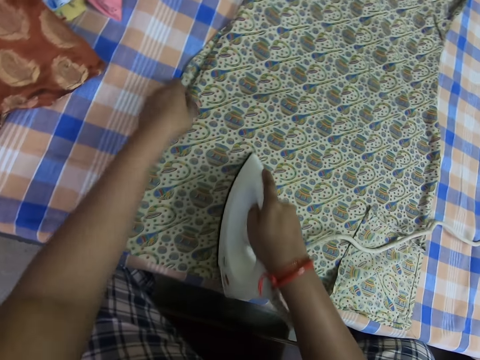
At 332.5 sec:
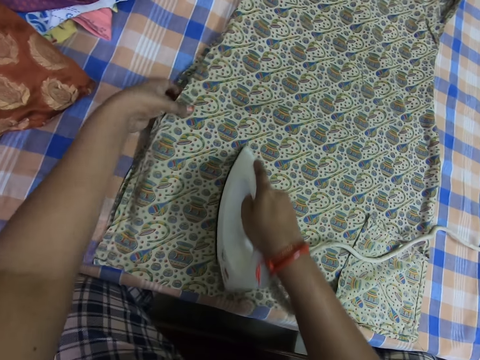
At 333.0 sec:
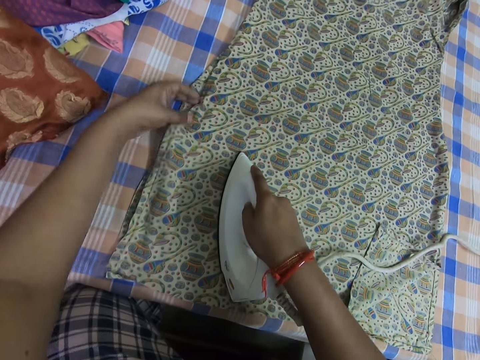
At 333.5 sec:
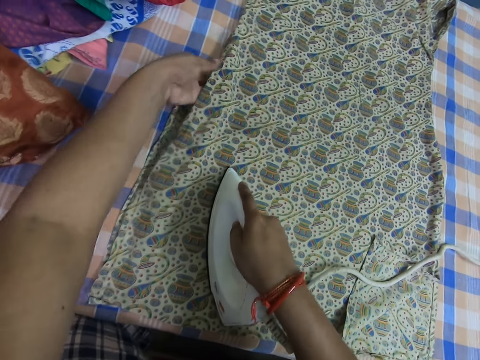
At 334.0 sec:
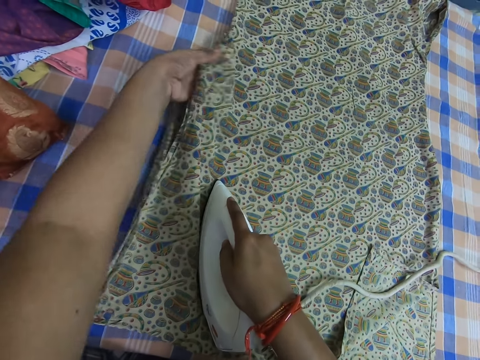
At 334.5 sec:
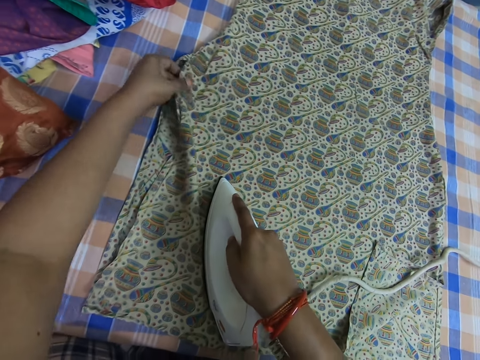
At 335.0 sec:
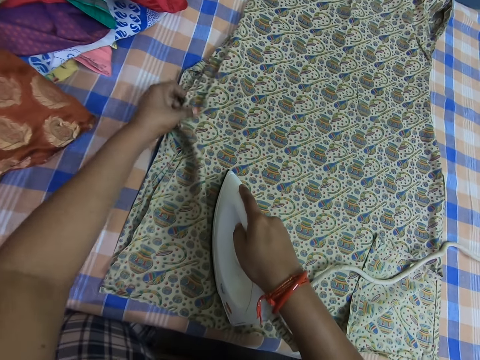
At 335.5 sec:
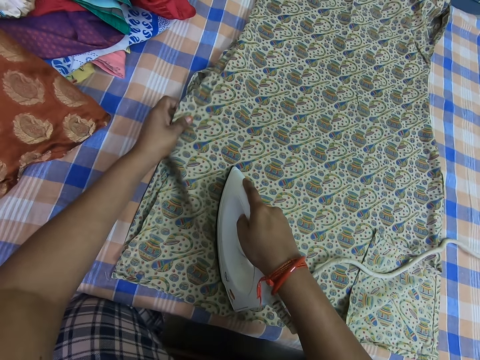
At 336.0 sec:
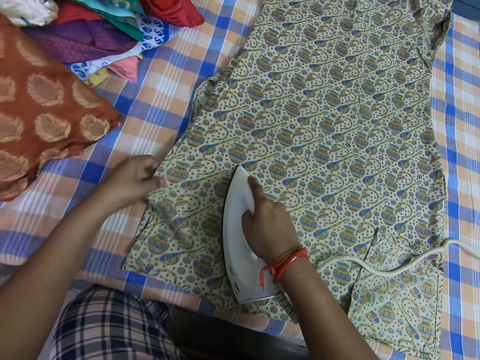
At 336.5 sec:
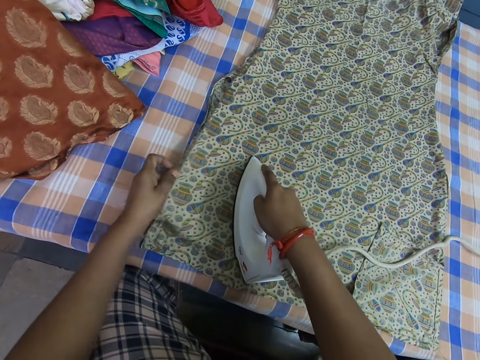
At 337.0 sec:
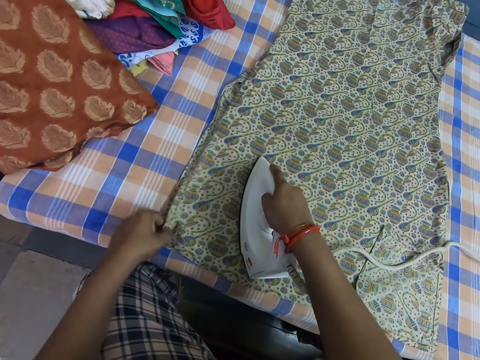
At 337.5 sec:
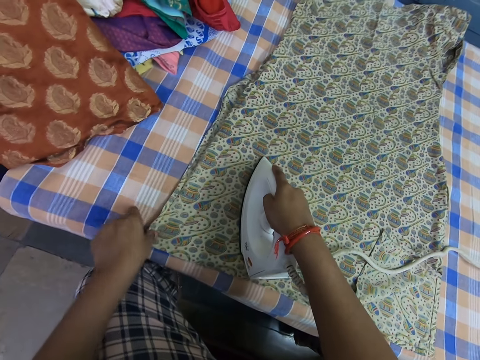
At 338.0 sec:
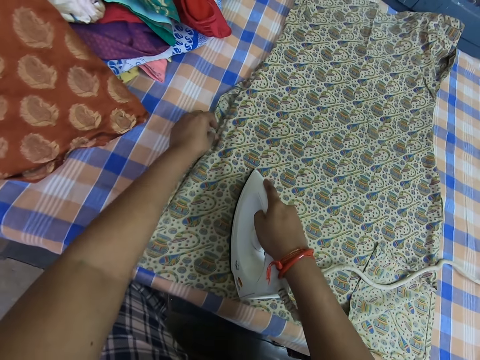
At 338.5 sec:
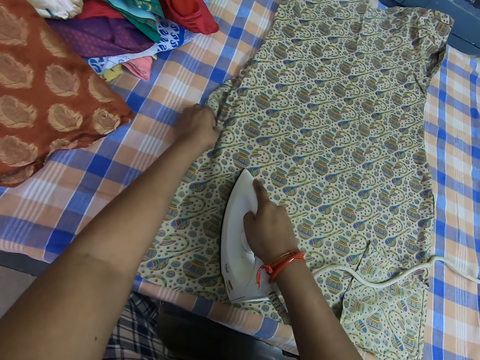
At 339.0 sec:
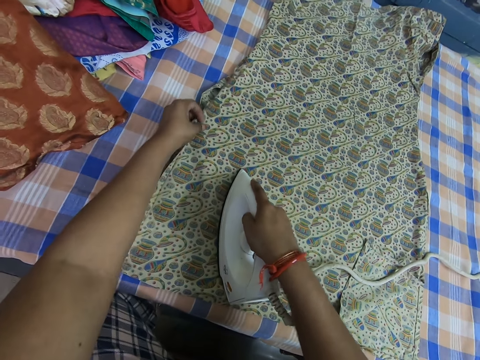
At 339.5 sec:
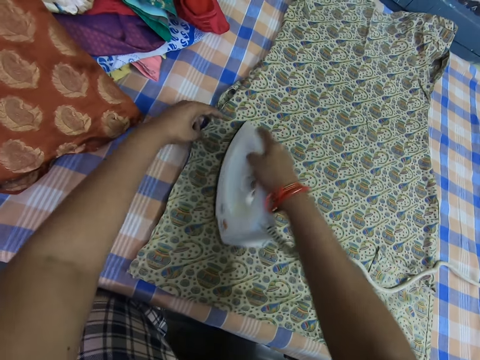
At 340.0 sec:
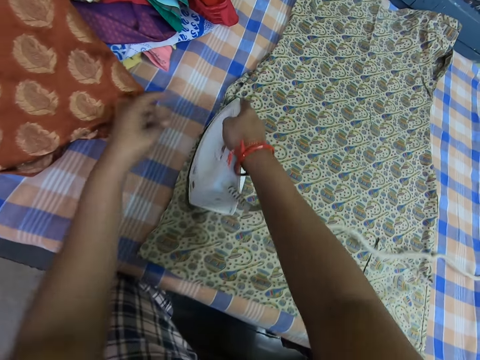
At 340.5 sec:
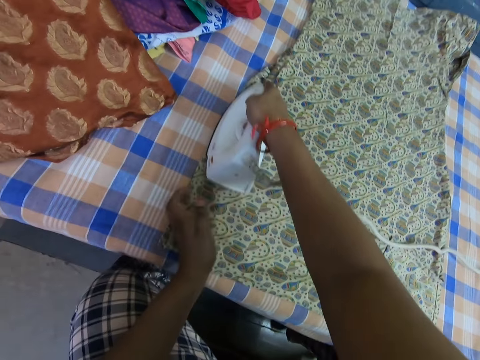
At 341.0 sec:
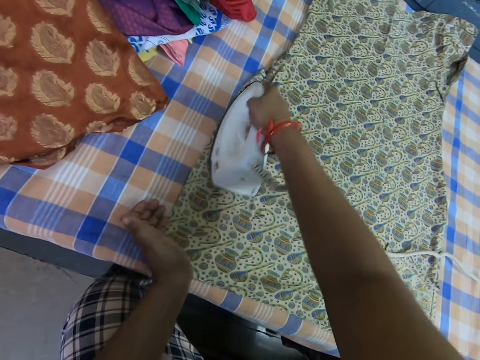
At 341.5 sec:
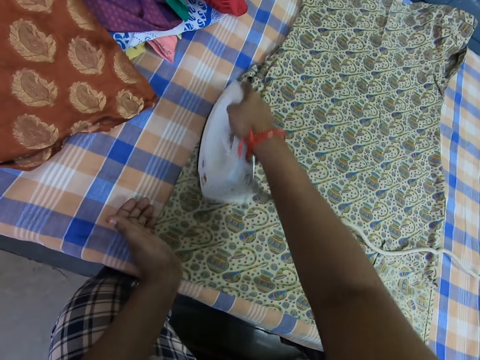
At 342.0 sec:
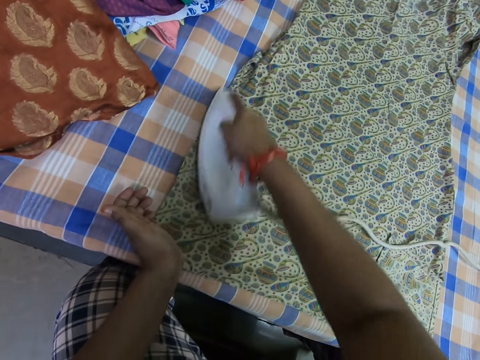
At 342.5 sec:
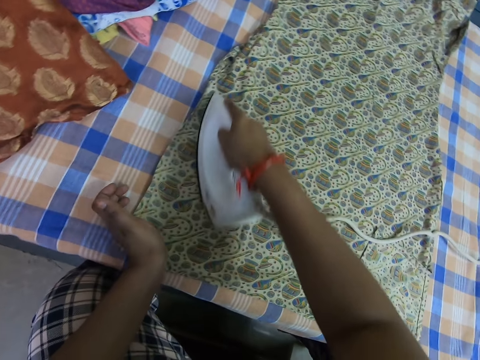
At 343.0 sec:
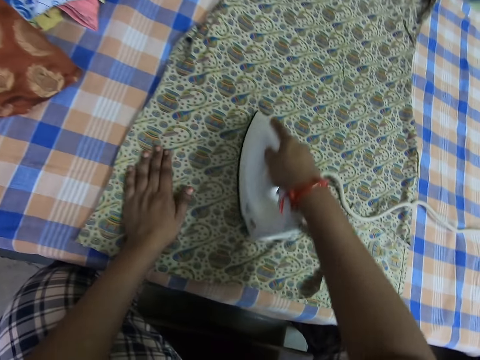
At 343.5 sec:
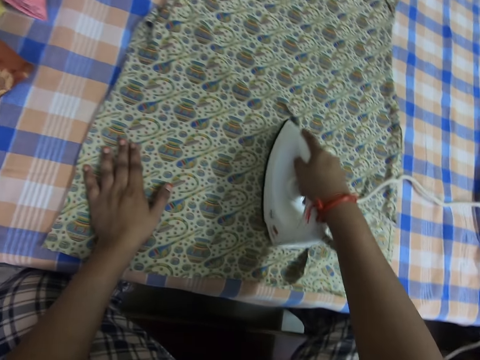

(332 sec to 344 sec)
The camera wearer adjusts the cloth. They iron the cloth.

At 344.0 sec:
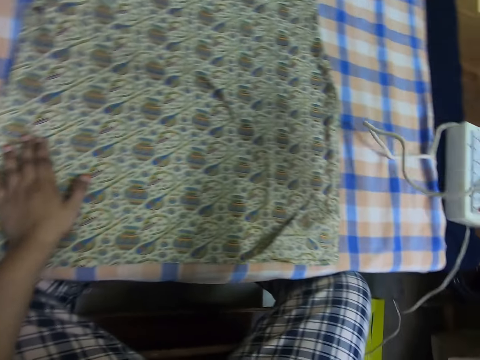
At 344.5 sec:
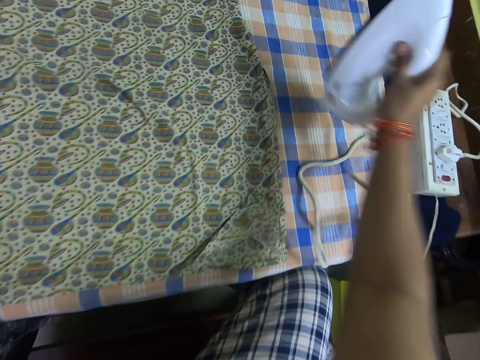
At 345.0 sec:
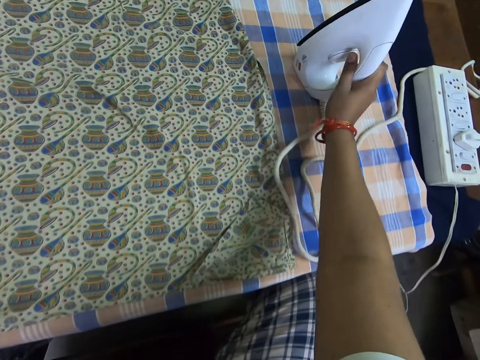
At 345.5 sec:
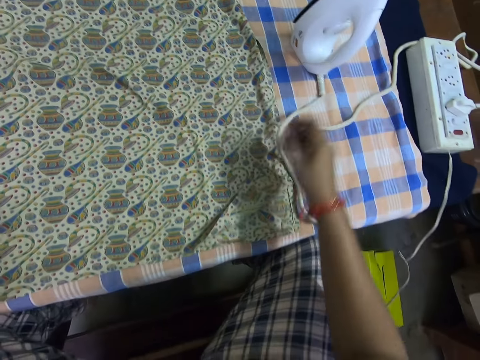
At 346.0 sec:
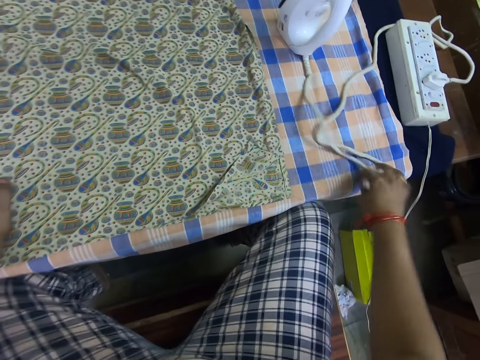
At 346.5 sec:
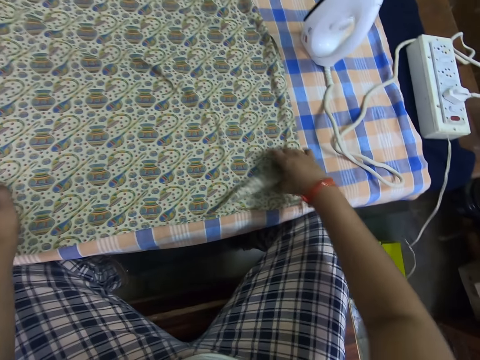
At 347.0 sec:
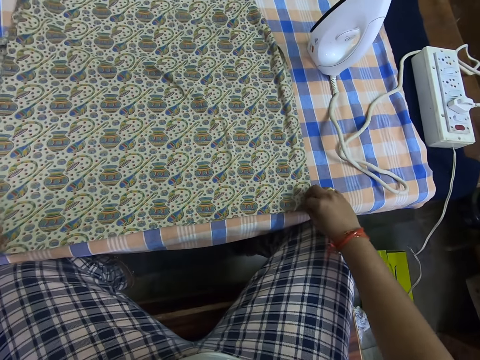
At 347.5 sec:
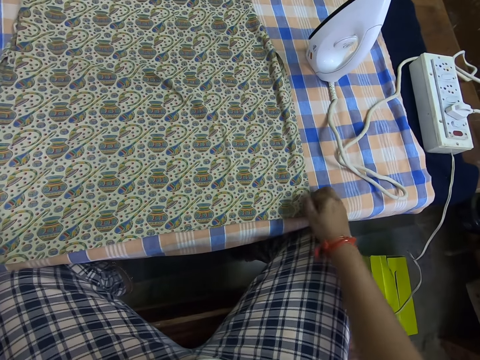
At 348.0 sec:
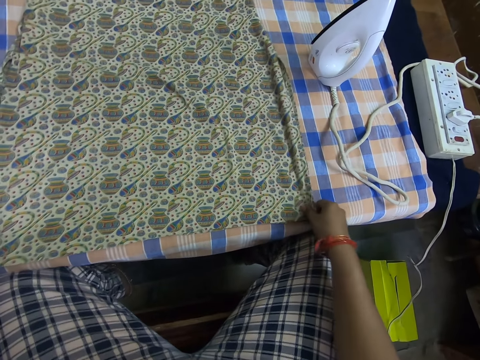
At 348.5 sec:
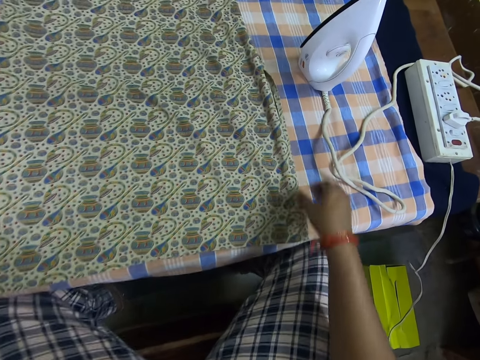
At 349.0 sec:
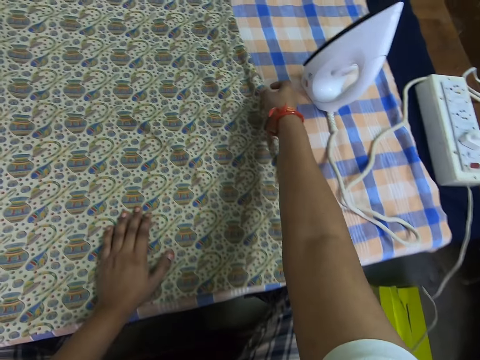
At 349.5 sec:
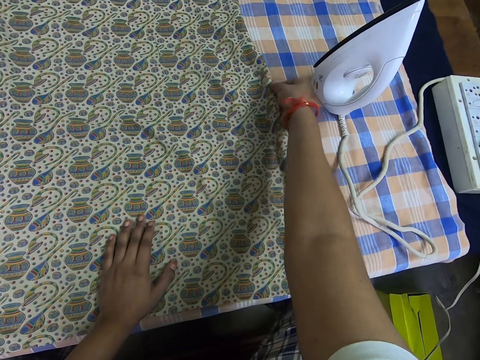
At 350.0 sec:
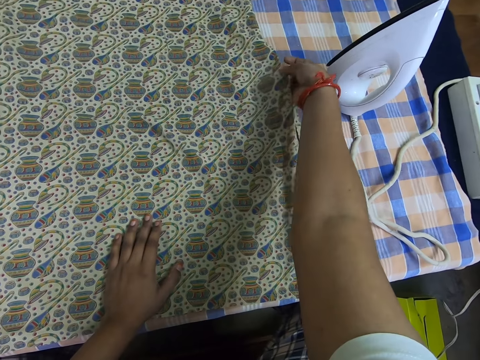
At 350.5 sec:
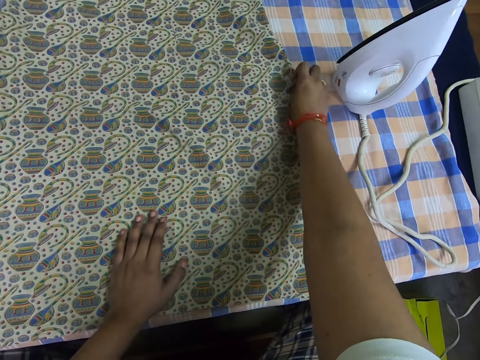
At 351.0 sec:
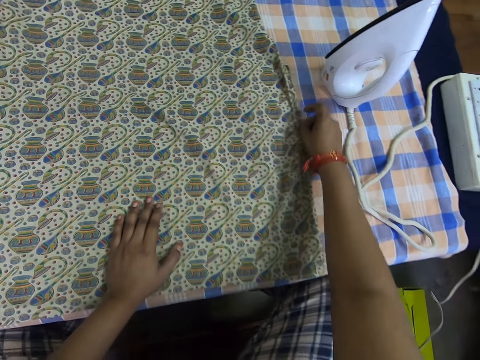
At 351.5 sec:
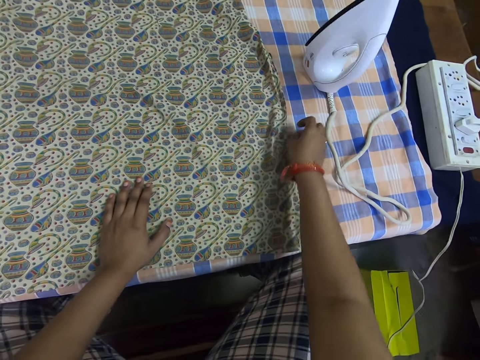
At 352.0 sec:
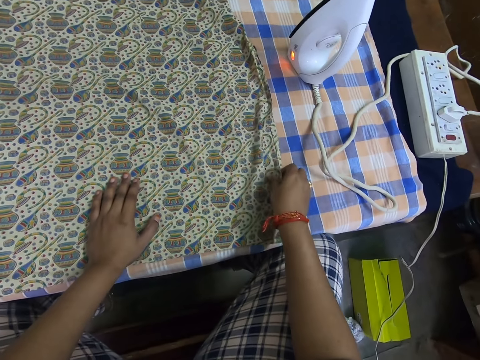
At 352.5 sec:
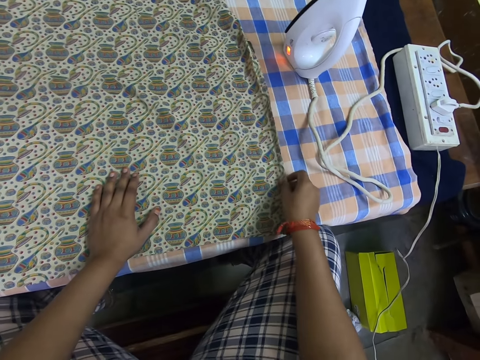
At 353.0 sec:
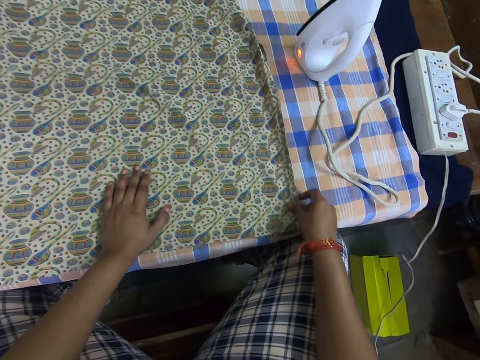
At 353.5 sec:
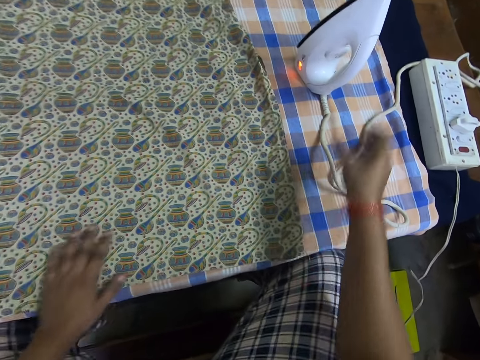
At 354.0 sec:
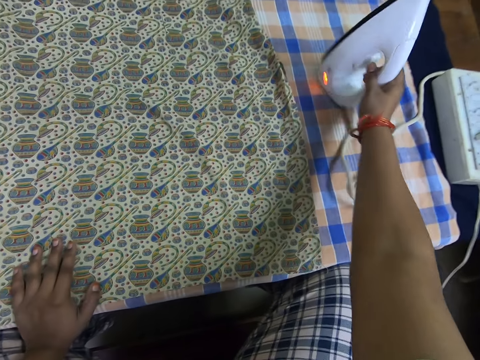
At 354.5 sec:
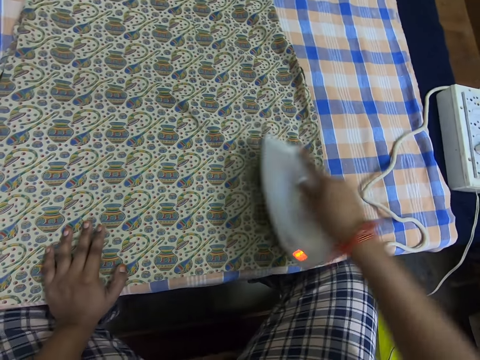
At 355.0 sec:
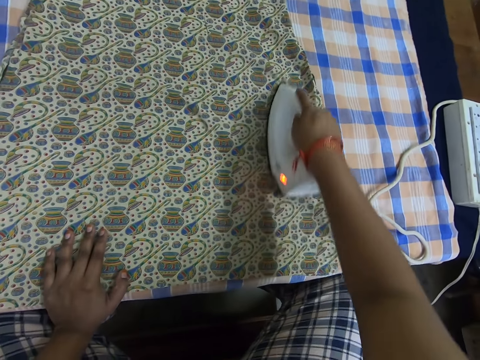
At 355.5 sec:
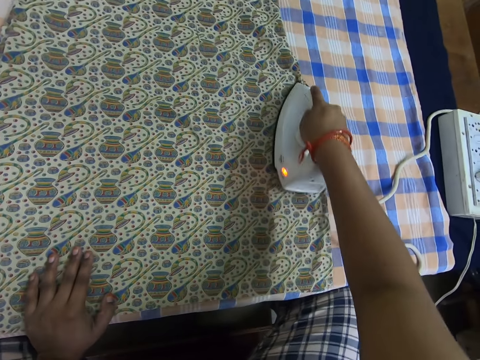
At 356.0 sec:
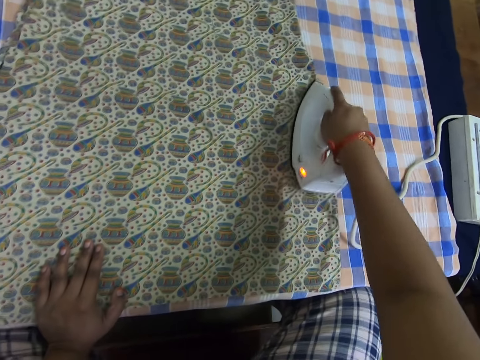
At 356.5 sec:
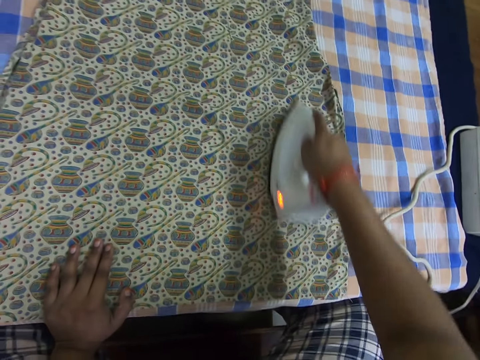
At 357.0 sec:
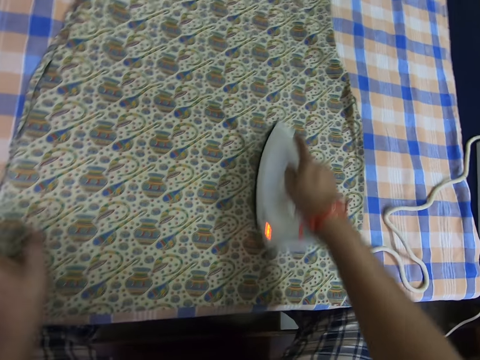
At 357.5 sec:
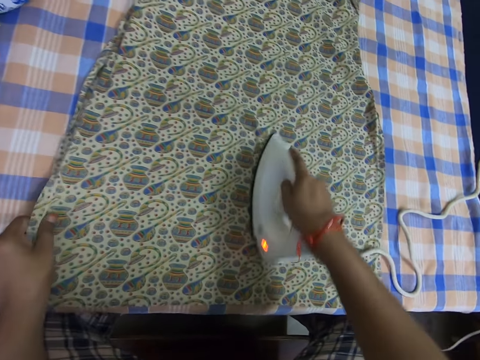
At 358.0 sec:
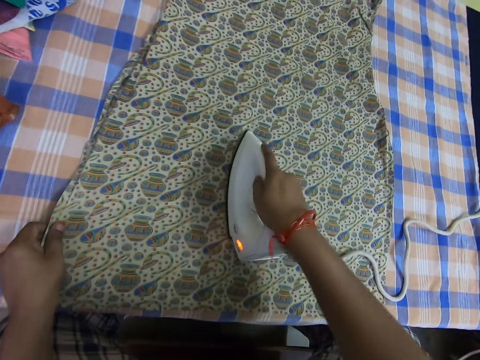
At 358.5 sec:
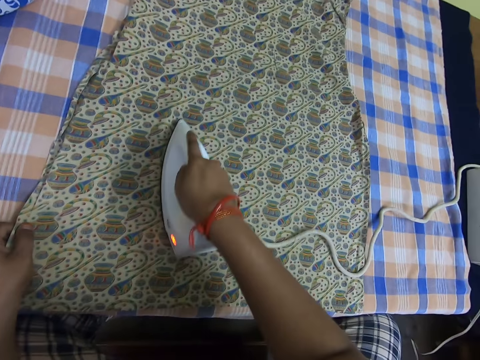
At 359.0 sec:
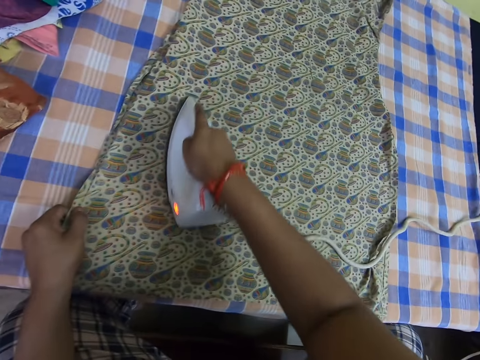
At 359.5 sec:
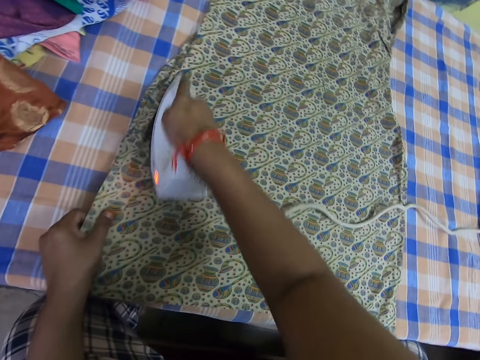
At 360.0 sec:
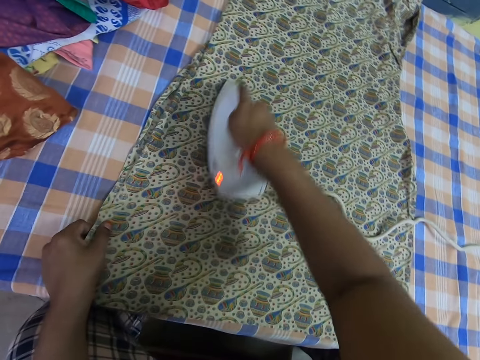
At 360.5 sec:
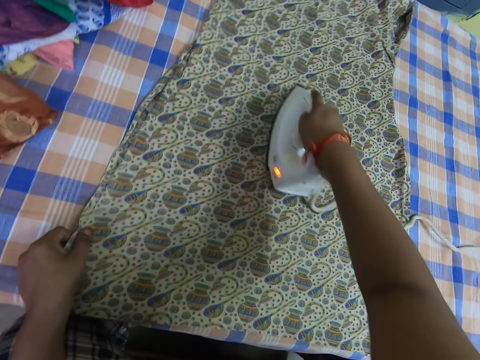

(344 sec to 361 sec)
The camera wearer drops the pressing iron on the bed. They adjust the iron wire on the table. They adjust the cloth on the table. They pick up the pressing iron from the table. They iron the cloth on the table with the pressing iron.
